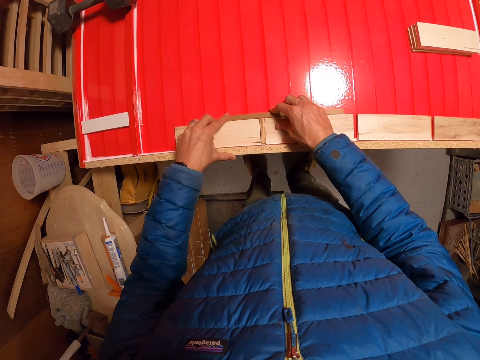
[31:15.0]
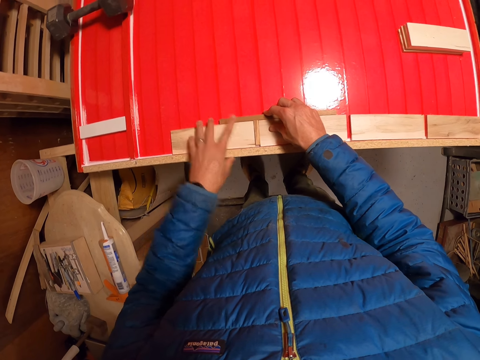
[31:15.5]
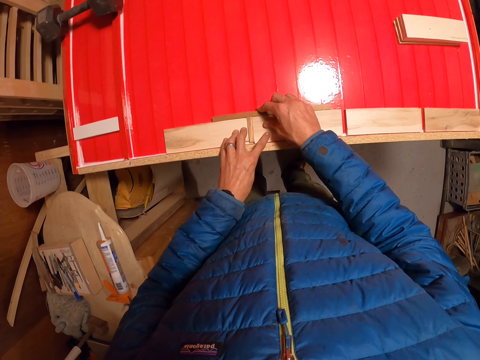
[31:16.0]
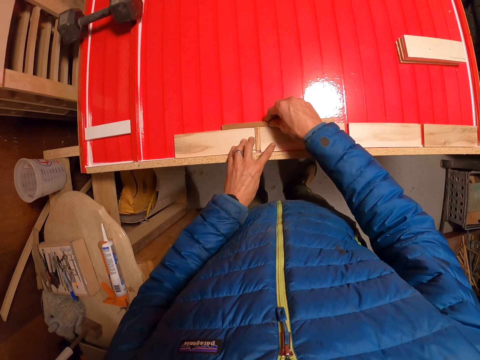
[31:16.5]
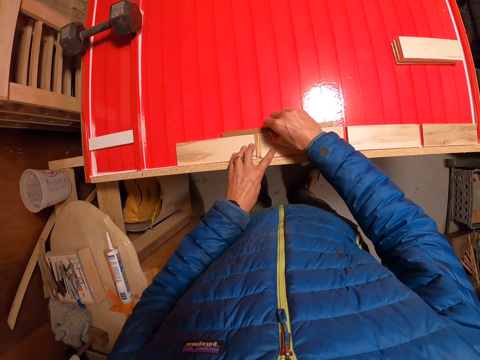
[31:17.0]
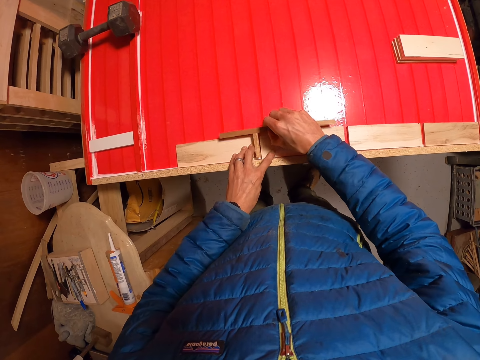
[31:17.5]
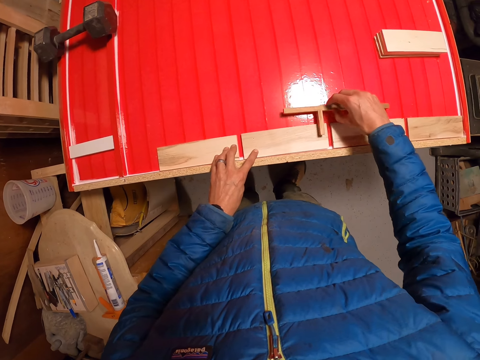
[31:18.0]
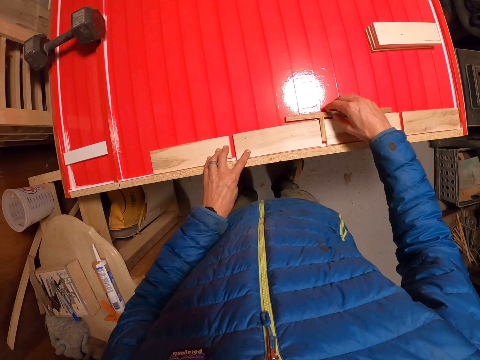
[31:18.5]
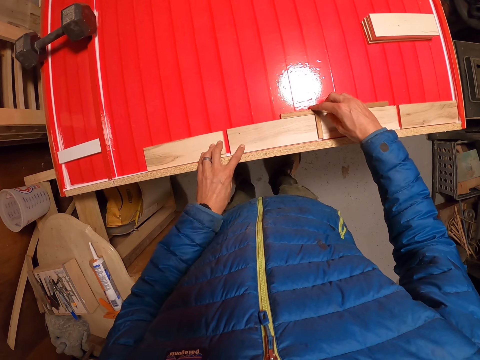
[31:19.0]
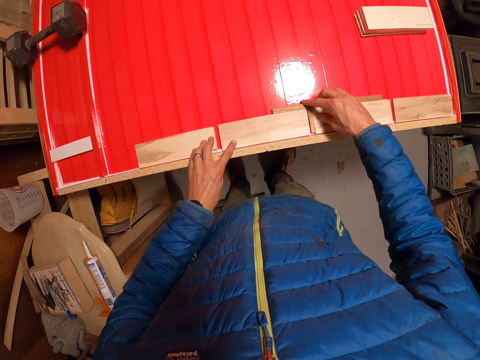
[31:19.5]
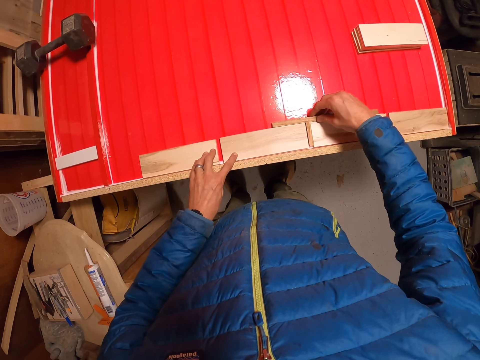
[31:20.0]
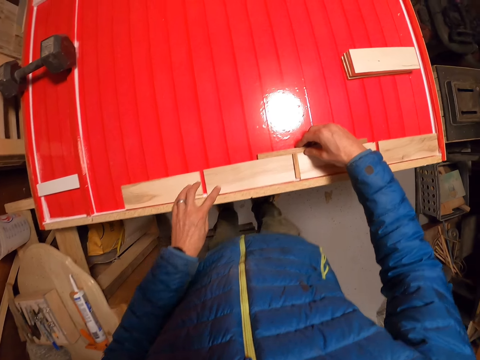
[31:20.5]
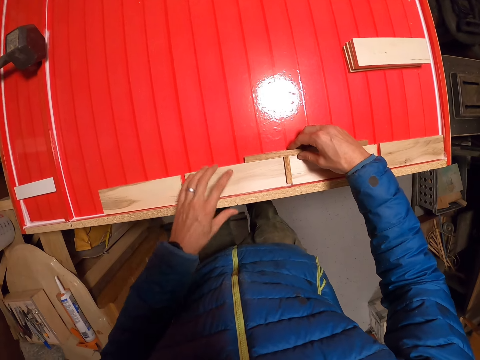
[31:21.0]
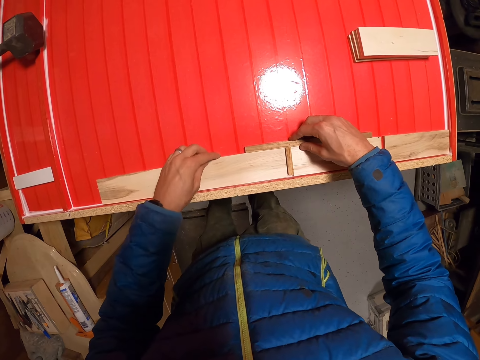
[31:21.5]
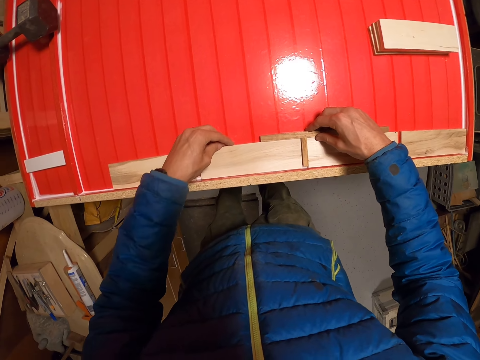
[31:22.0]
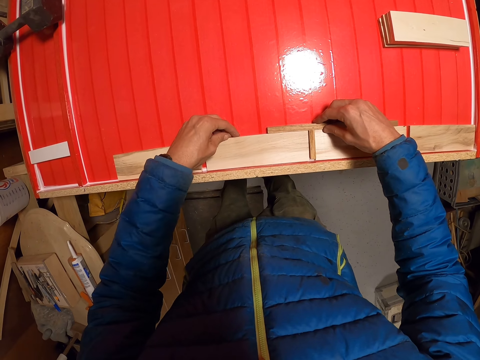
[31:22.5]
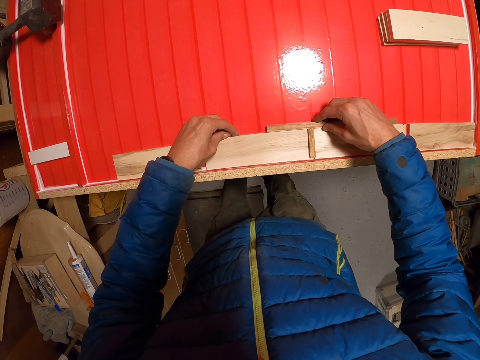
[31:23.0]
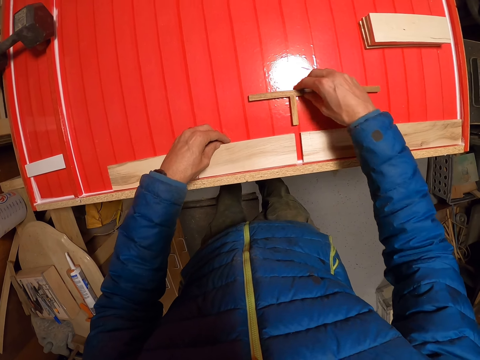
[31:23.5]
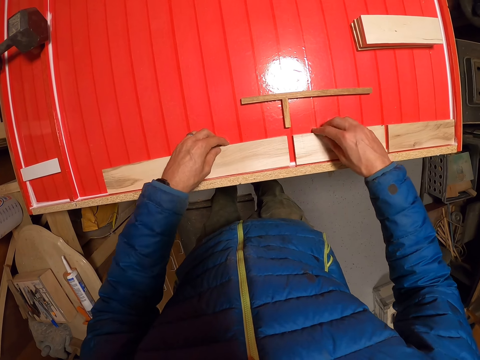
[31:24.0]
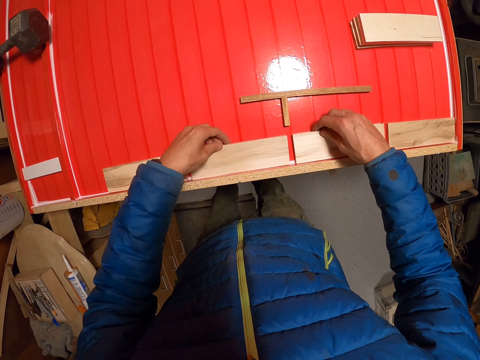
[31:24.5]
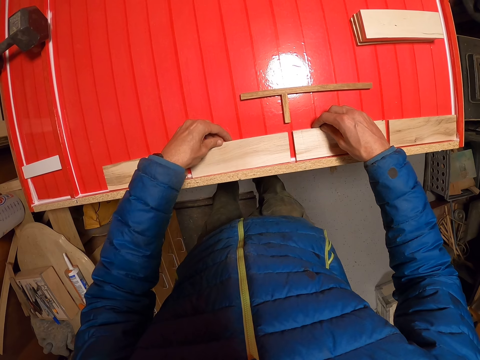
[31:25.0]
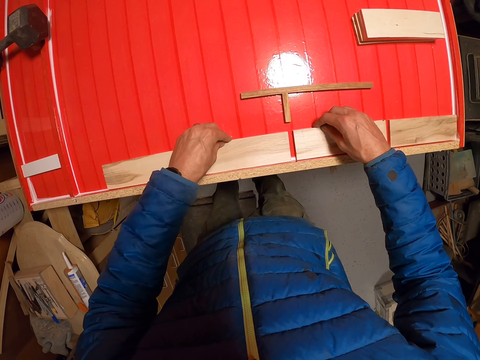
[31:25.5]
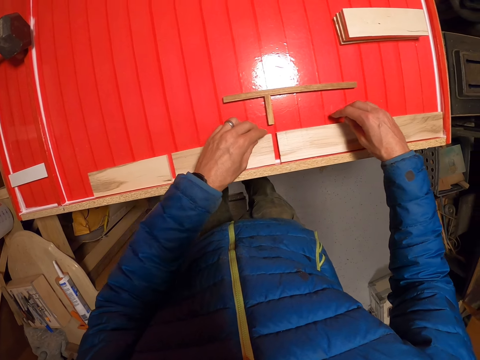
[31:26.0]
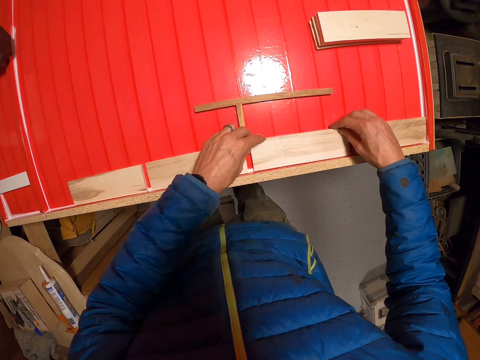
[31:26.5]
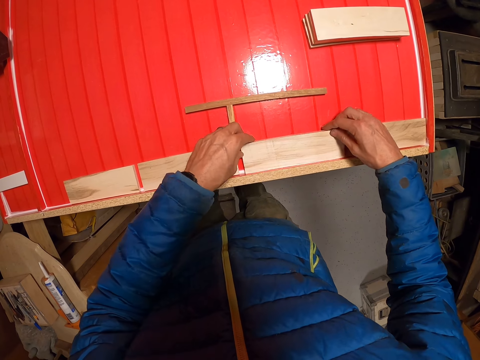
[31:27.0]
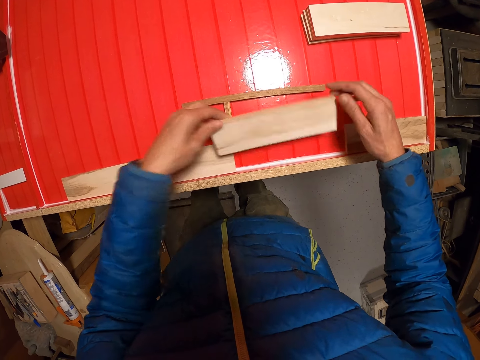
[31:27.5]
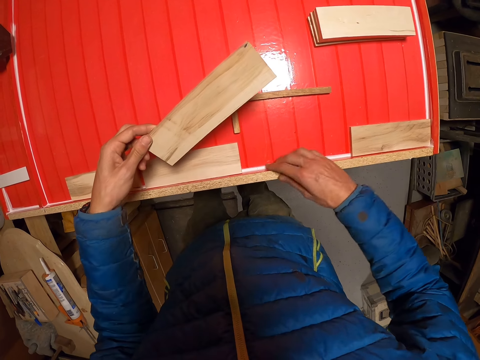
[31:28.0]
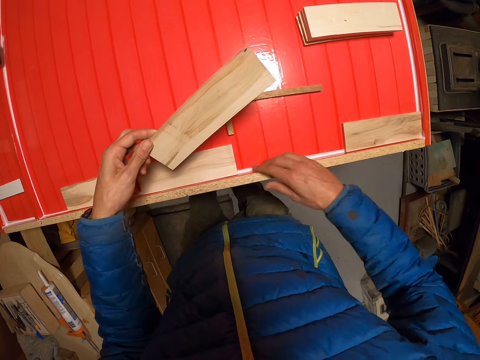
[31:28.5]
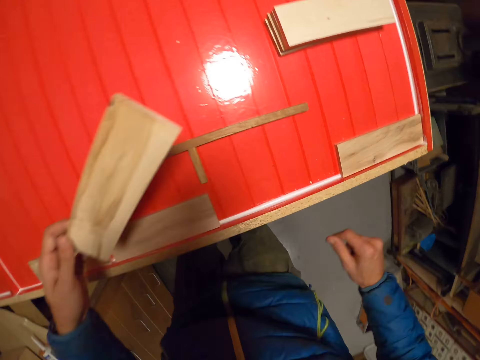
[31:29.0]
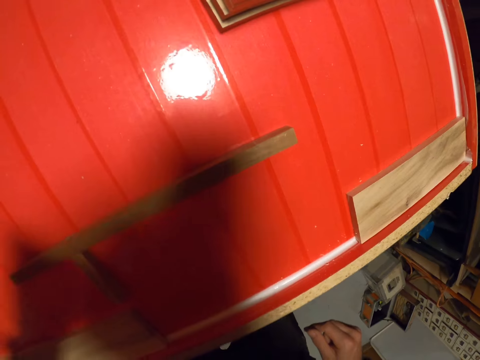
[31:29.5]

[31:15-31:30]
The camera wearer picks up the ruler from the board with the right hand. They hold a small piece of wood. They place the ruler on the board. They fix a small piece of wood on a table. They drop the ruler on the board. They touch small pieces of wood. They pick up the piece of wood from the board with the left hand. They clean the edge of the board with the right hand. They touch the glue on the table.

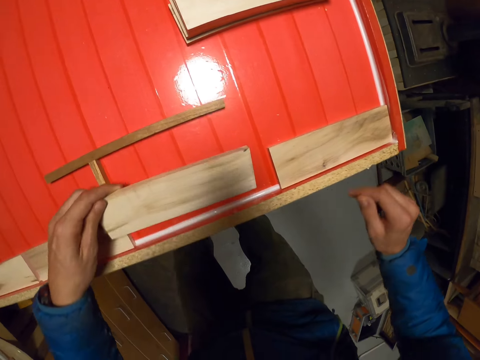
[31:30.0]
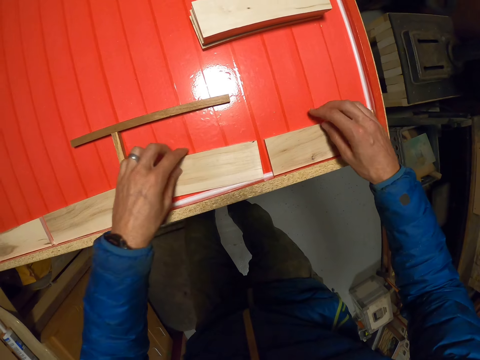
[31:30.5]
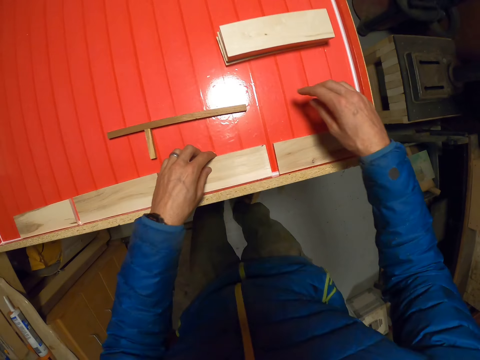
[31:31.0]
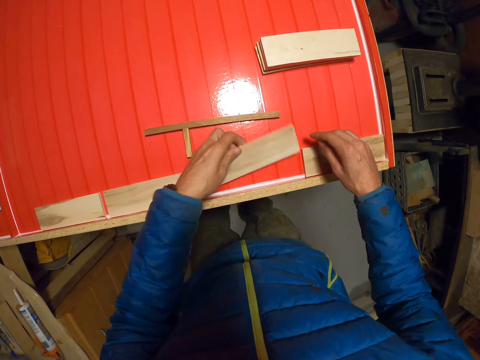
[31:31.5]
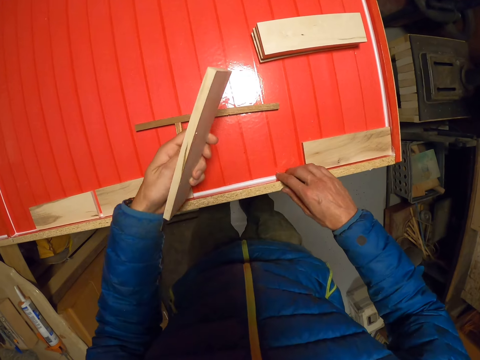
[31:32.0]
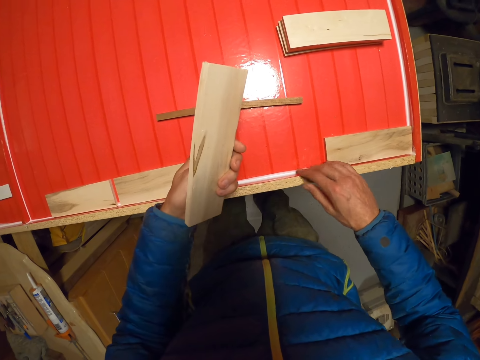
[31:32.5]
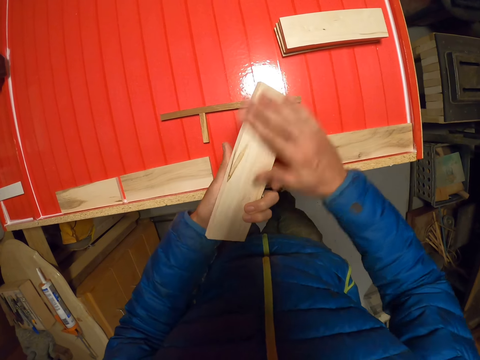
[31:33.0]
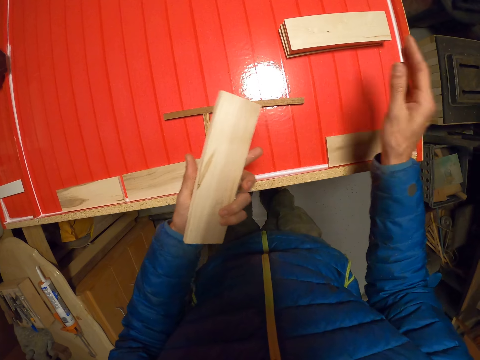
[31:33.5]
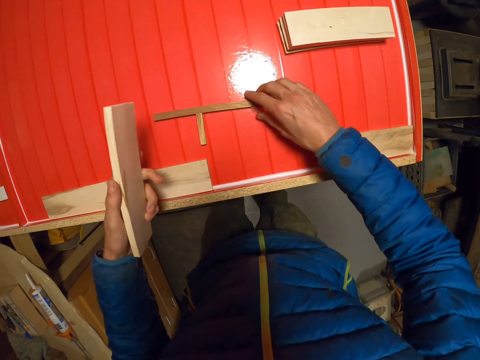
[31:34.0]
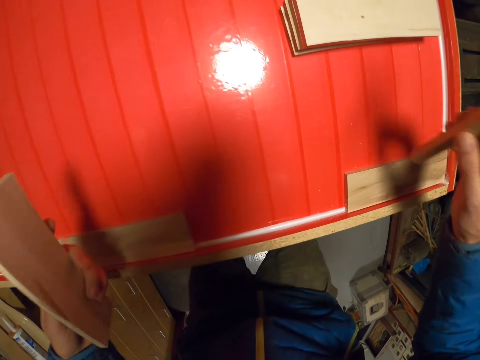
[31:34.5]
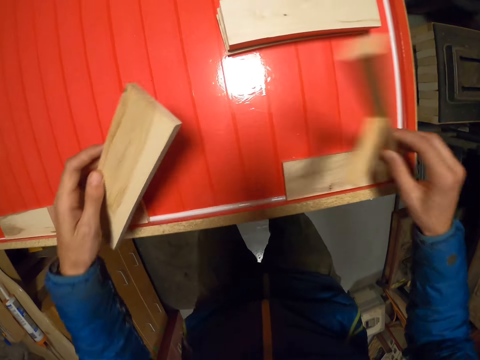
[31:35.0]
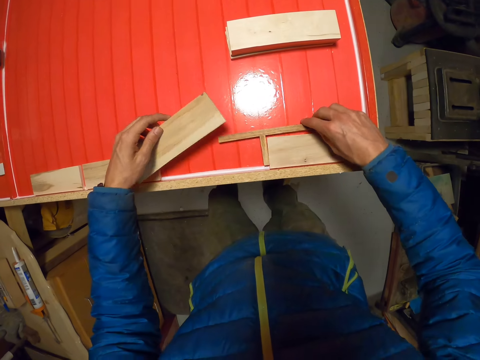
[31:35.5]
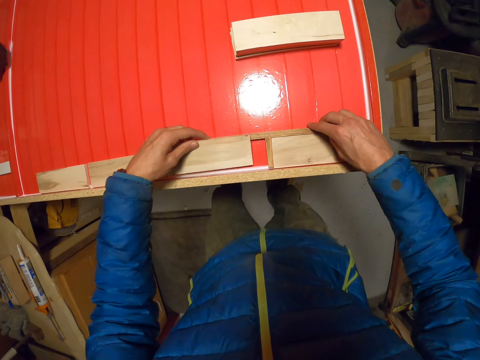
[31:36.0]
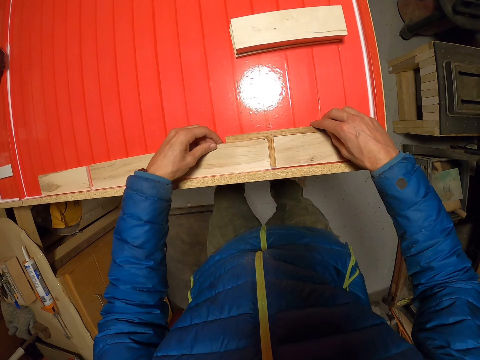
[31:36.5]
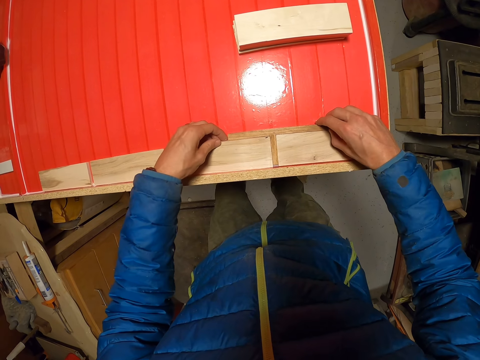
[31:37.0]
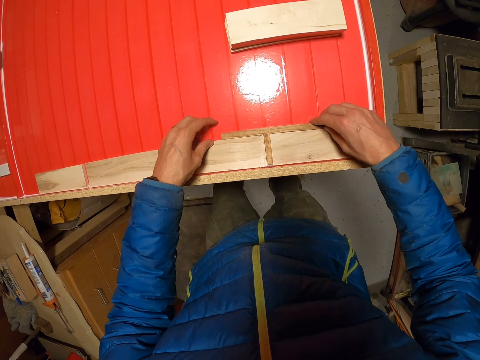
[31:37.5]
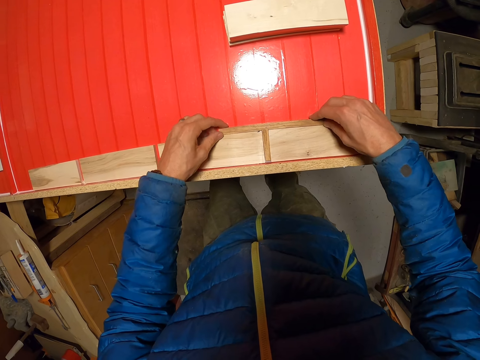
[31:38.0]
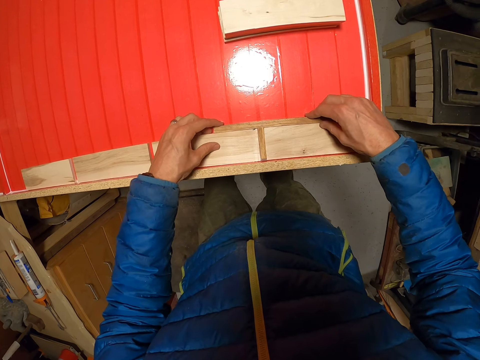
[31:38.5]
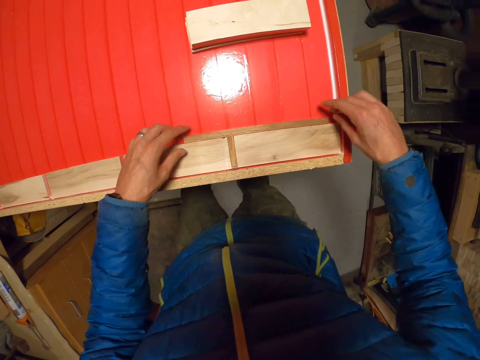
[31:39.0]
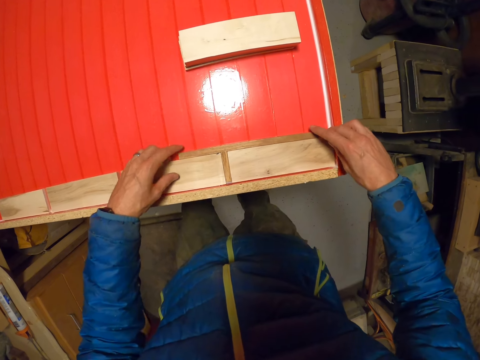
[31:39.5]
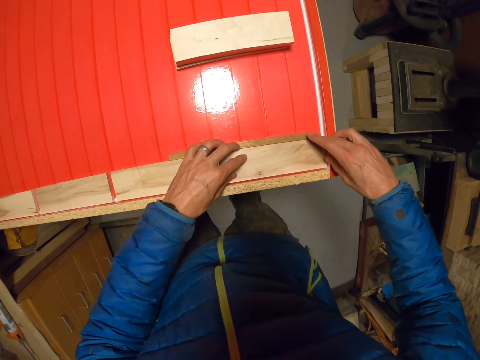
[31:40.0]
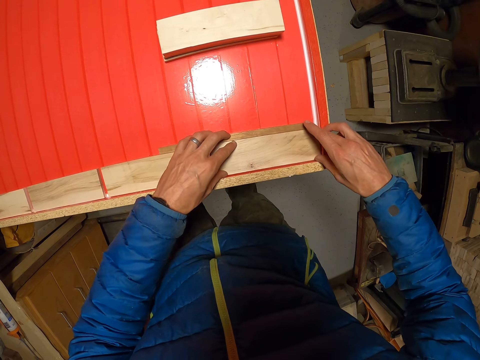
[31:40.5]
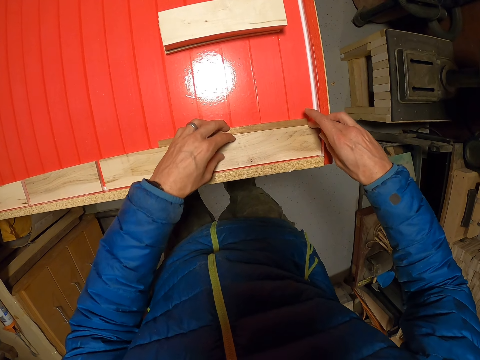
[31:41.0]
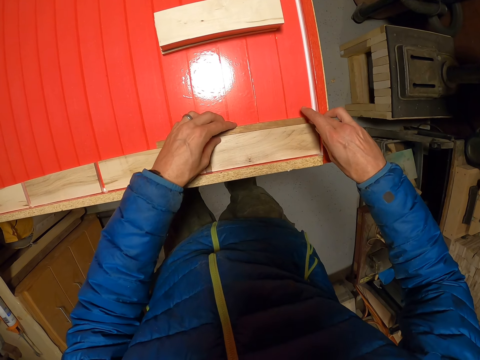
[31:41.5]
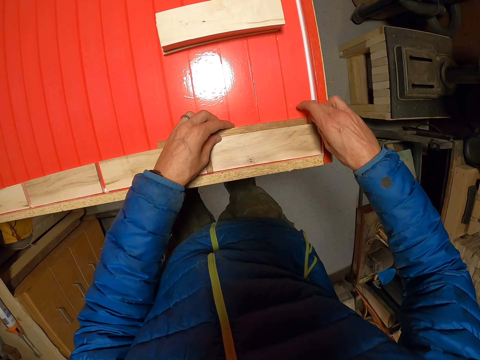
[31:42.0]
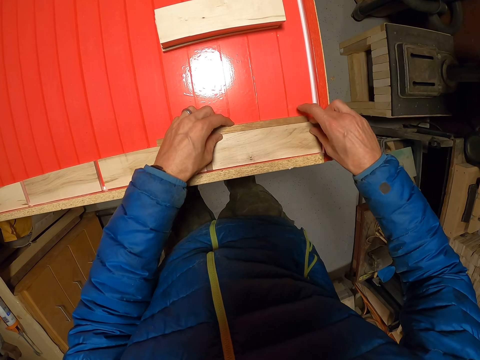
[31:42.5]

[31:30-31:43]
The camera wearer looks at the table closely. He drops the piece of wood on the board. He picks up the piece of wood from the board with his right hand. He cleans the edge of the board with his right hand. He touches a piece of wood. He picks up the ruler on the board with his right hand. He picks up a small piece of wood with his right hand. He drops the ruler on the board. He drops the piece of wood on the board. He fixes a small piece of wood on the table.
